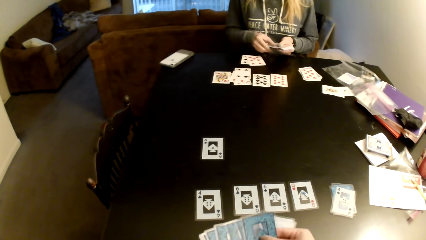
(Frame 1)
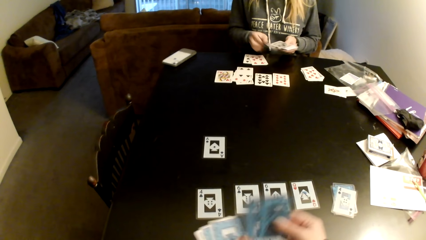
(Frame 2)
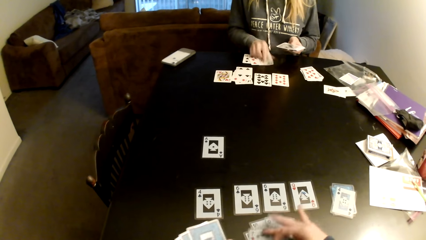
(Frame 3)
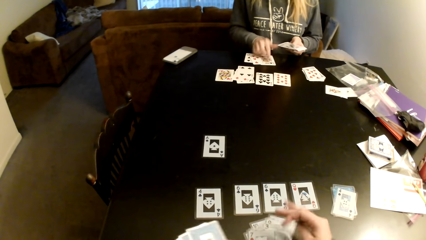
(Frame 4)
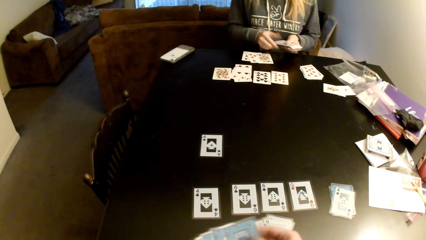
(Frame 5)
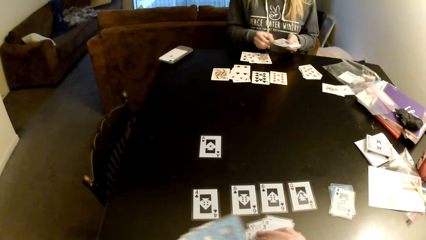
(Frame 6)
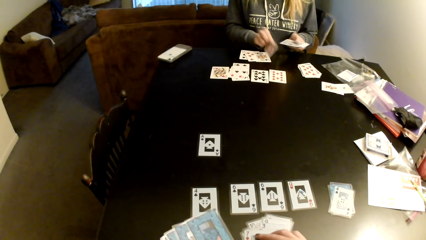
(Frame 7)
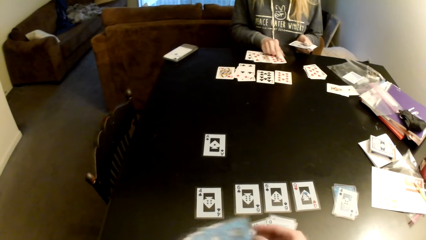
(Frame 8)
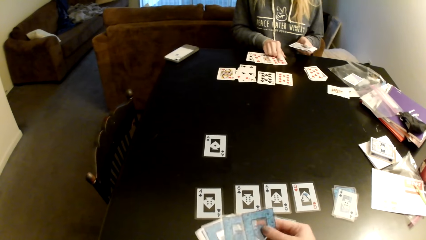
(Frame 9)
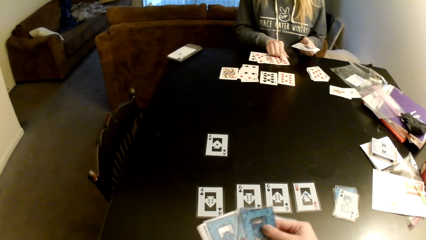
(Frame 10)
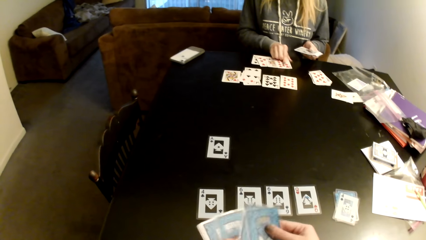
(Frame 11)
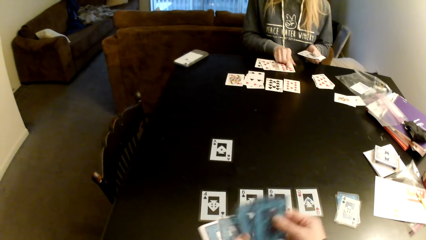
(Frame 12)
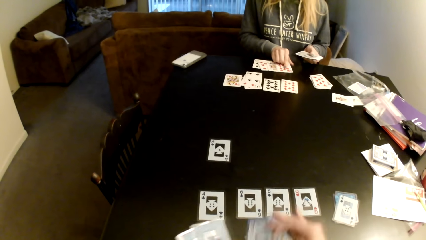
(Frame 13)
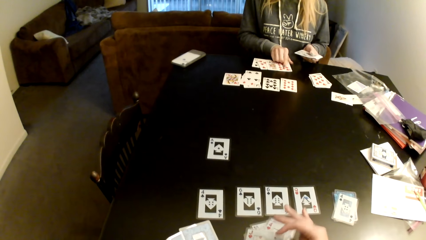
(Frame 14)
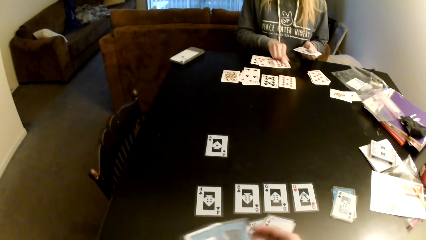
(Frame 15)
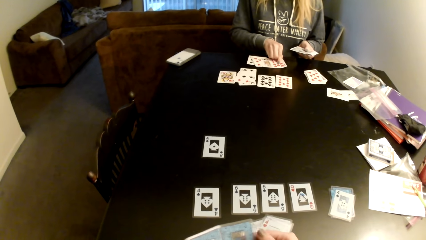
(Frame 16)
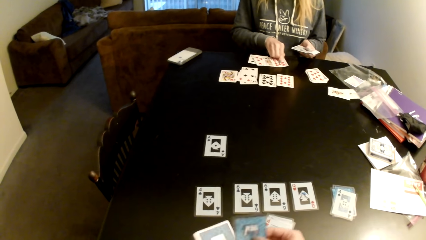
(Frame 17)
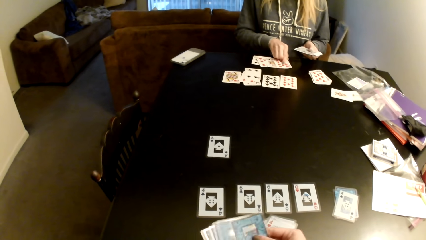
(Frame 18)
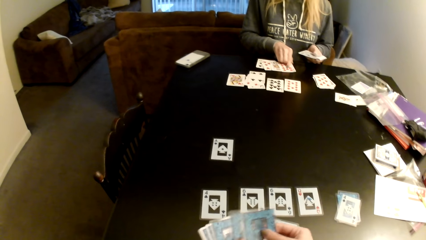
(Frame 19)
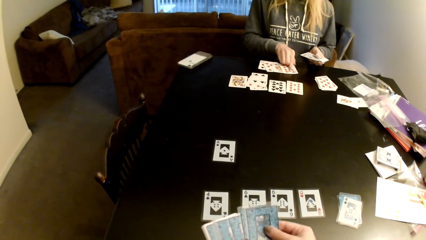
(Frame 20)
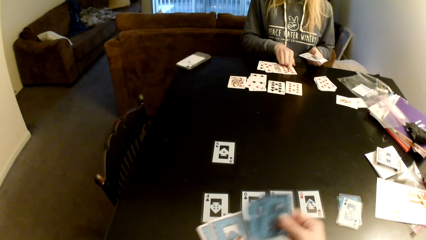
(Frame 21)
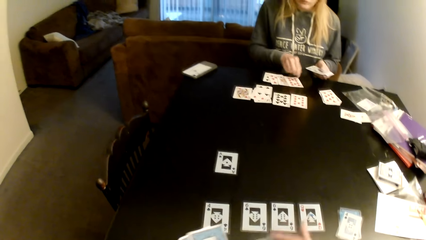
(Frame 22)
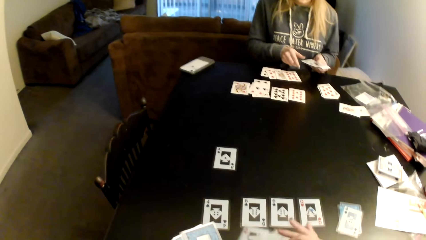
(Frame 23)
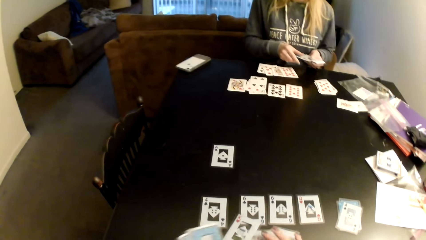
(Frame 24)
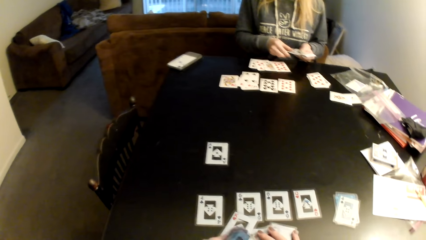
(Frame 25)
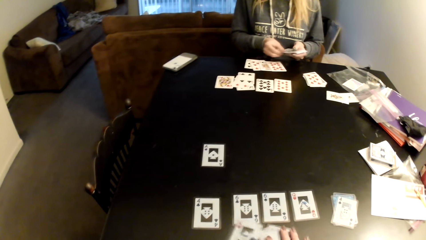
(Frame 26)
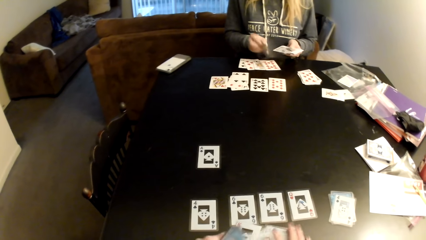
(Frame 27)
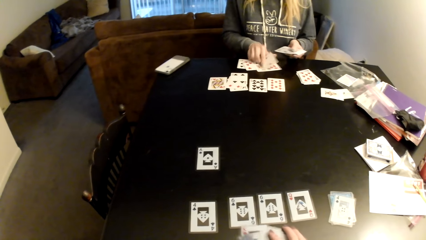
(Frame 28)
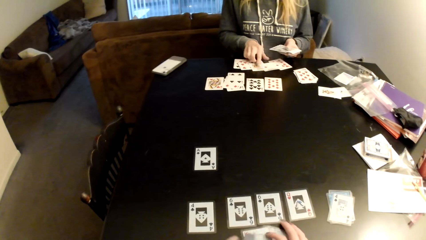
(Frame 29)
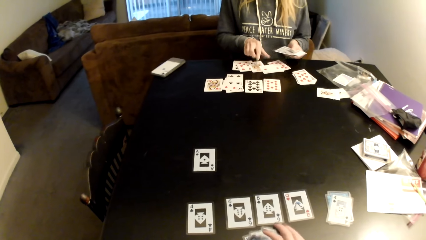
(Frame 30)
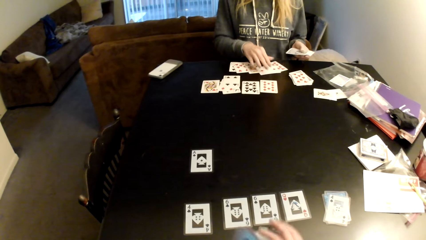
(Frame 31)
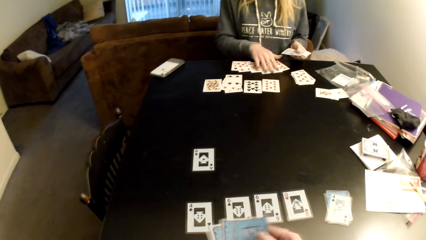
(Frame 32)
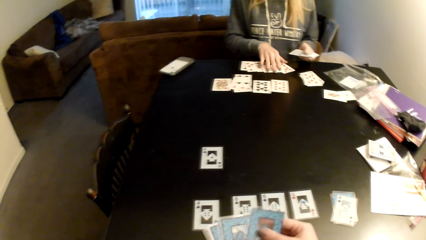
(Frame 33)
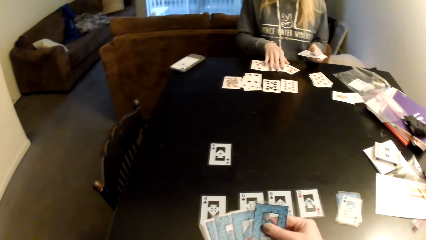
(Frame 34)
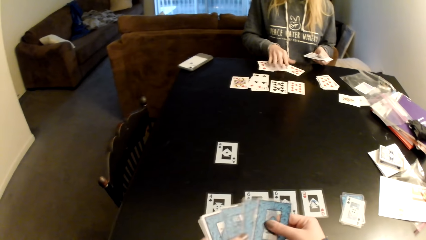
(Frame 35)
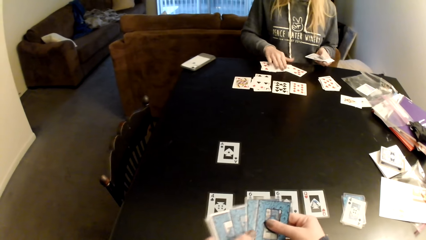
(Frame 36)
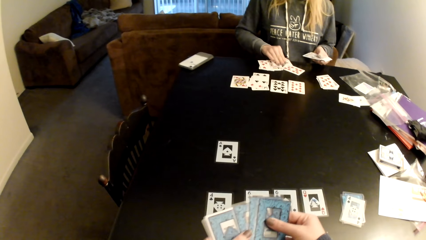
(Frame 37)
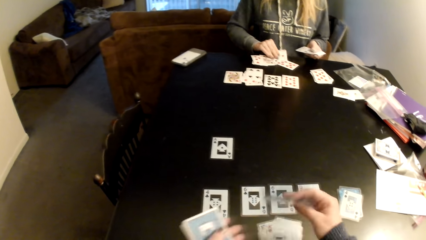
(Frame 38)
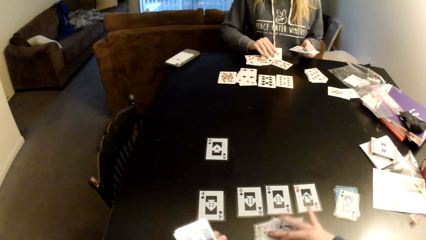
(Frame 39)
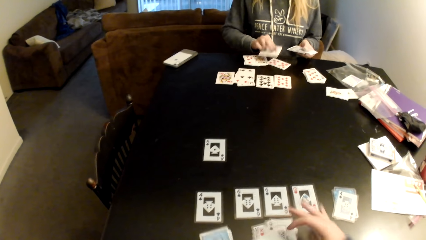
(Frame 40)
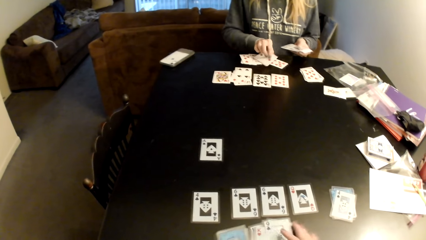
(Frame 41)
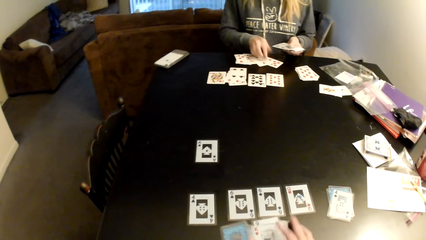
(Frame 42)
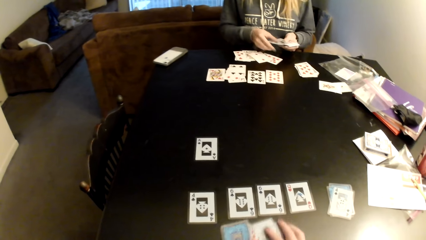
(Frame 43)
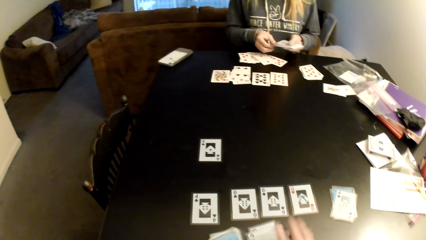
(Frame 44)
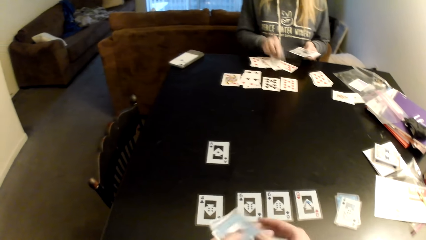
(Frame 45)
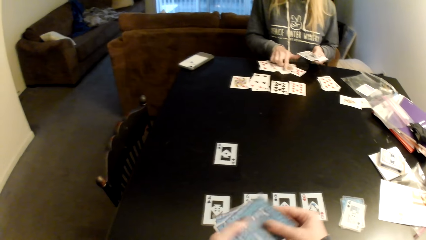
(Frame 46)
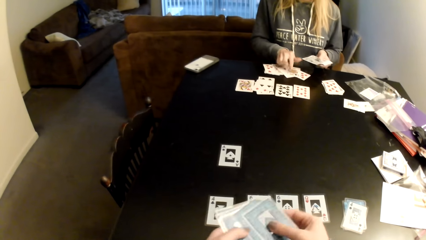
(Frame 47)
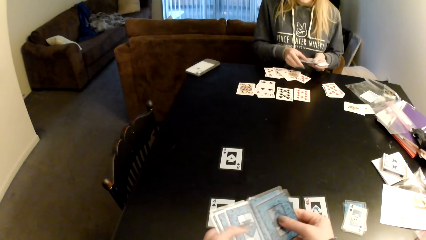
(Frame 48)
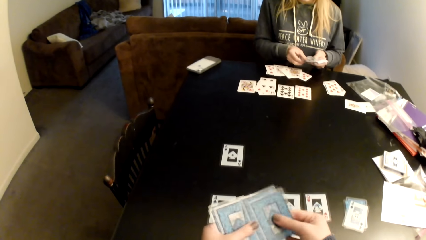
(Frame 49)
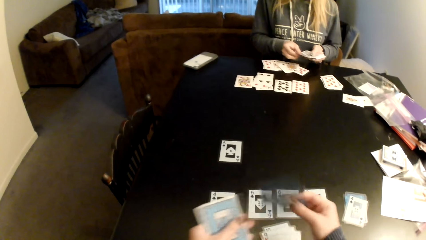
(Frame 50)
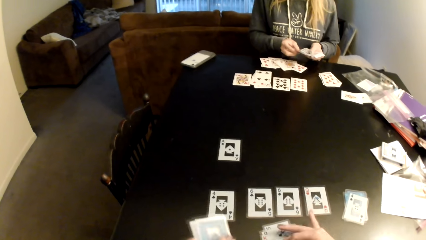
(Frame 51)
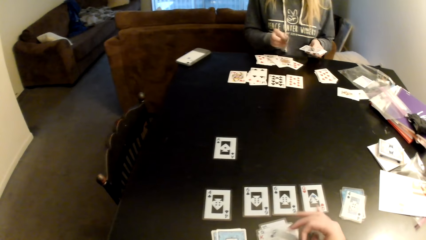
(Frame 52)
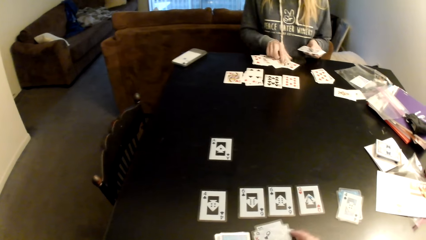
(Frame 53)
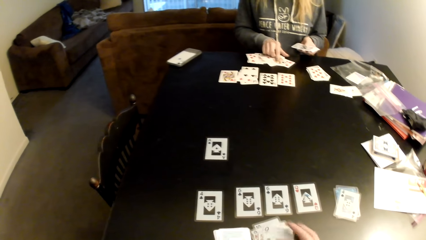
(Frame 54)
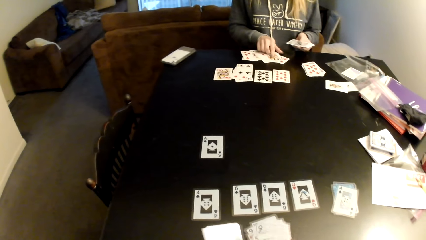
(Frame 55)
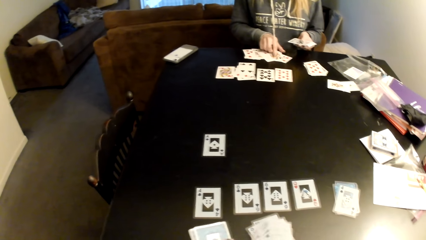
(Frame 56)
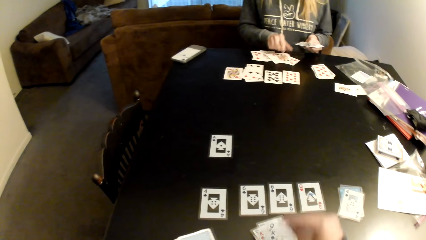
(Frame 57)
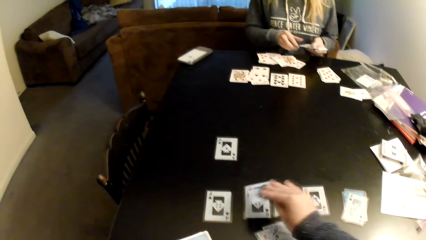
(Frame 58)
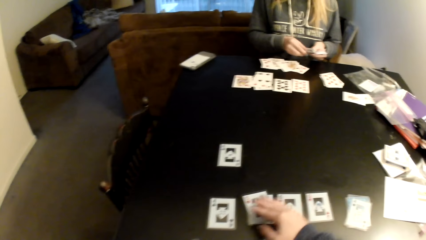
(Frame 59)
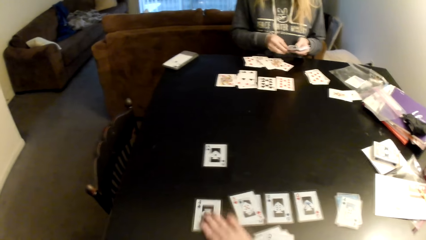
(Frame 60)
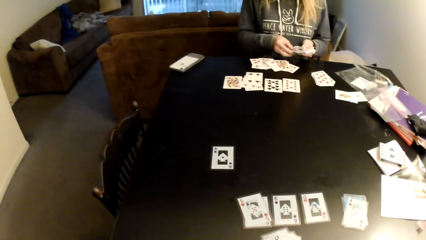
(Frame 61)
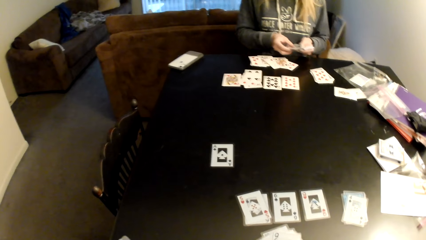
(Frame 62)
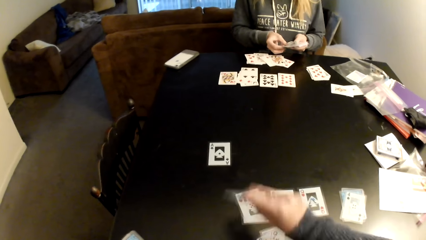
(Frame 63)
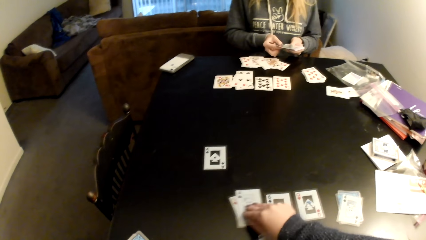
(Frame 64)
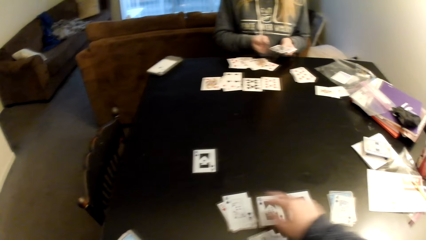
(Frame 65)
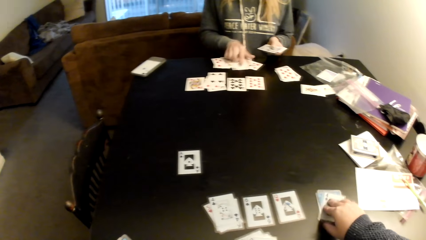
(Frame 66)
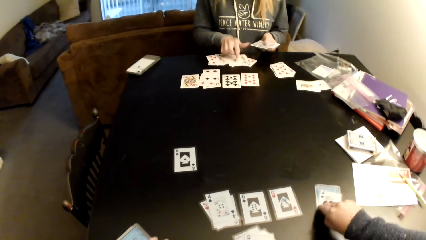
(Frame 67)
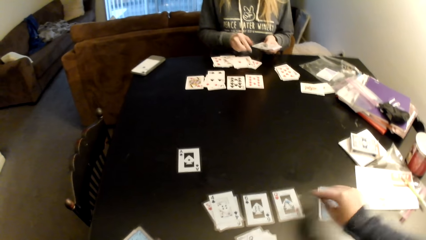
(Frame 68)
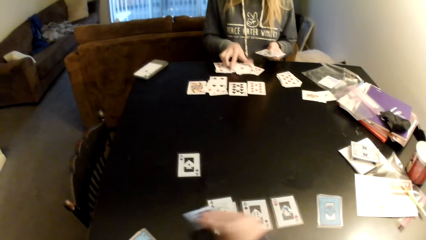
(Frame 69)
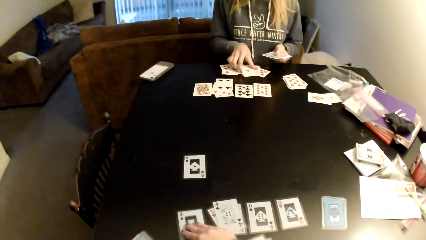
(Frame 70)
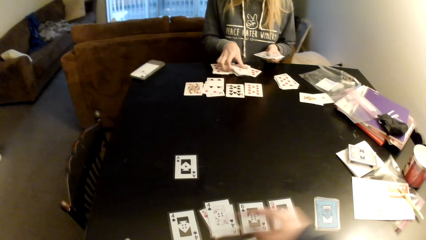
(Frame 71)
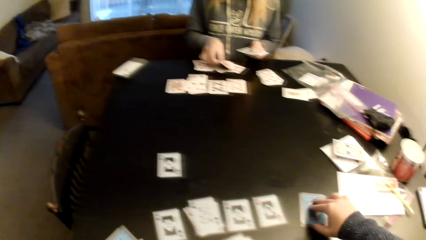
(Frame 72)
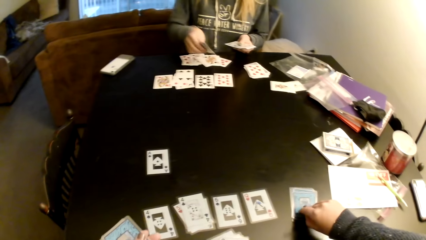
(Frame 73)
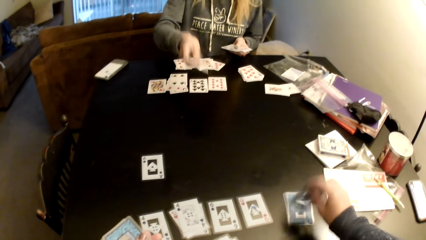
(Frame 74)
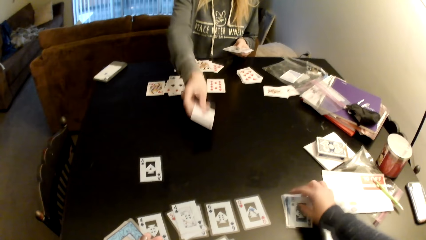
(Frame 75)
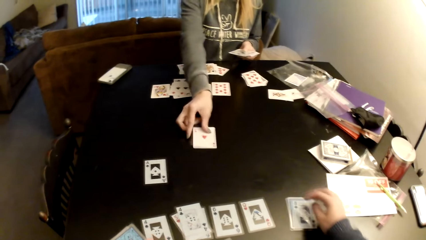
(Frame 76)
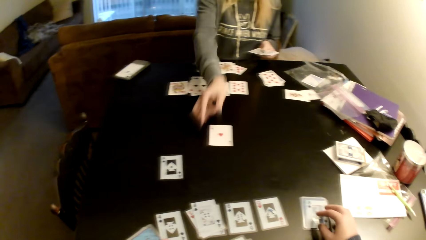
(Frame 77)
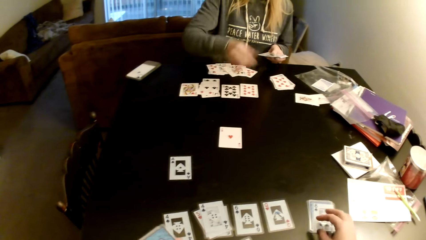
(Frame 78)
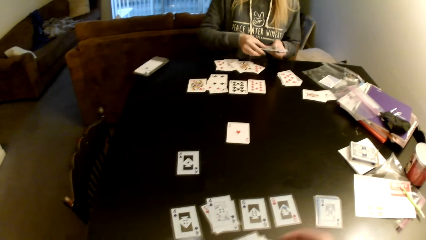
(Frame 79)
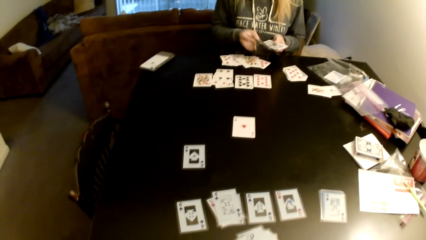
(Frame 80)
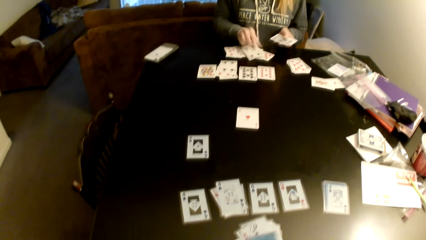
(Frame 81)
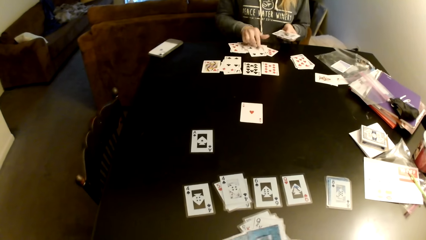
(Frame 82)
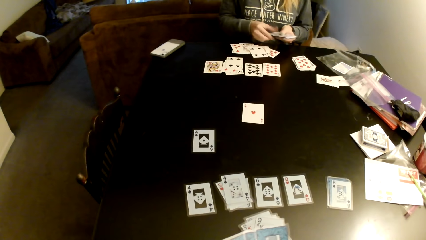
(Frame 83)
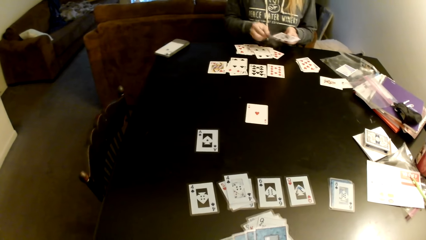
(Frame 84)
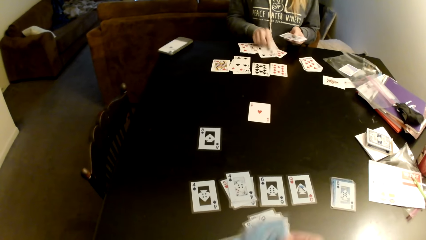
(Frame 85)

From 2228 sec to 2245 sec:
A woman distributes the cards on the table. The camera wearer puts down cards on the table. The woman holds a card. The camera wearer distributes the cards on the table. The woman pulls her hand off the card, distributes the cards on the table, adjusts the cards on the table, and pulls the cards with her hand. The camera wearer sorts the cards with her hands and picks up cards. The woman picks up cards. The camera wearer distributes the cards on the table. The woman puts the cards on cards. The camera wearer puts down cards on the table. The woman distributes the cards on the table. The camera wearer picks up cards and distributes the cards on the table. The woman adjusts the cards on the table and distributes the cards on the table. The camera wearer adjusts the cards on the table, picks a card, and puts the card on the table. The woman picks a card. The camera wearer picks a card. The woman puts the card on the table. The camera wearer flips the card. The woman moves the cards on the table and distributes the cards on the table.
